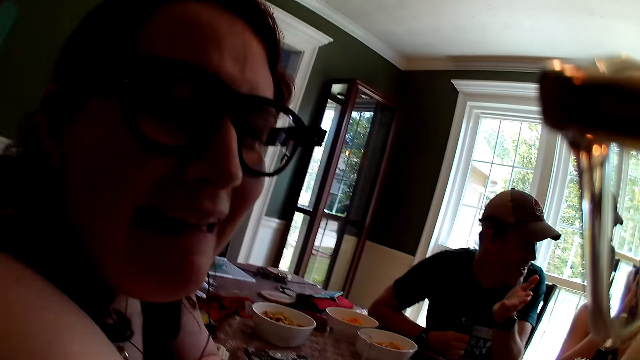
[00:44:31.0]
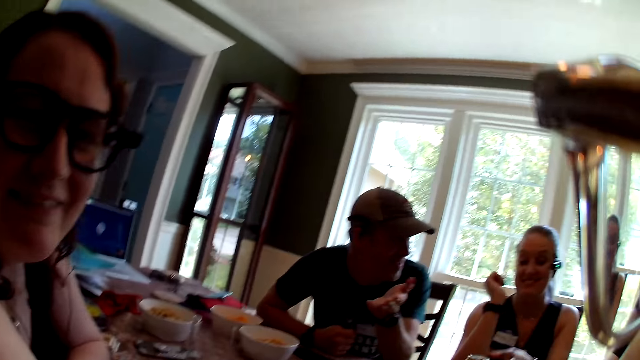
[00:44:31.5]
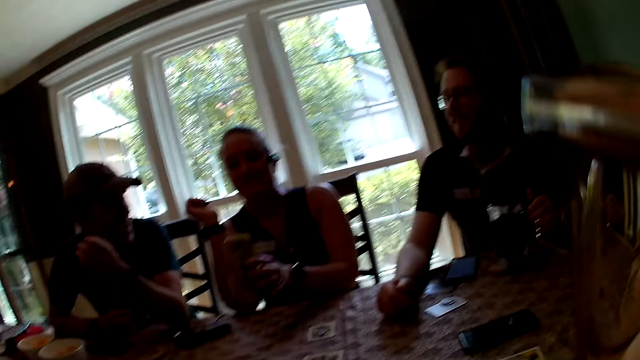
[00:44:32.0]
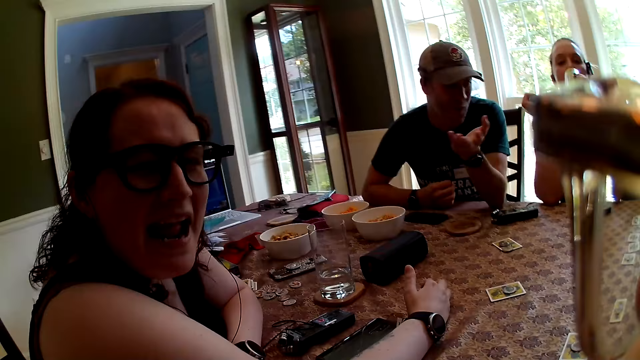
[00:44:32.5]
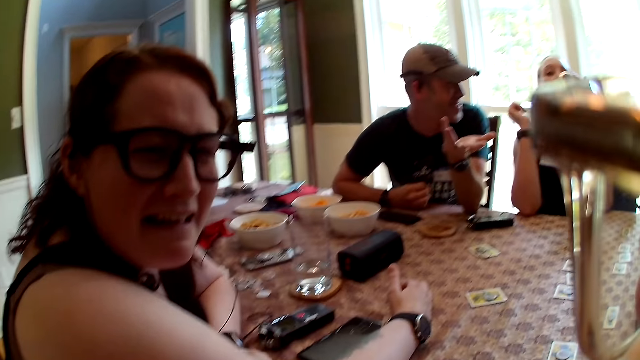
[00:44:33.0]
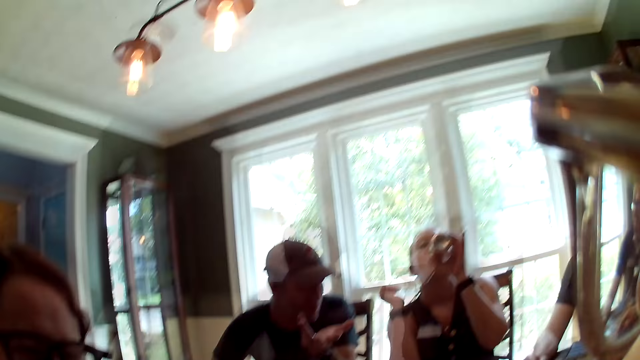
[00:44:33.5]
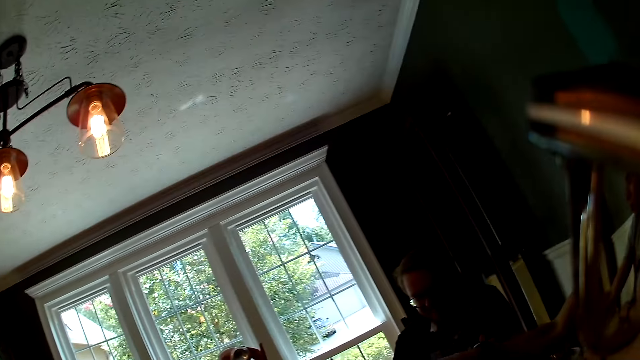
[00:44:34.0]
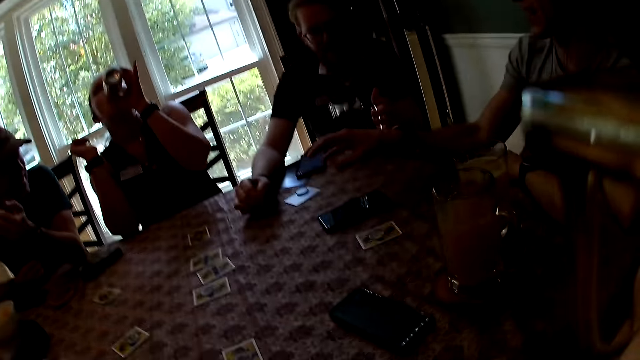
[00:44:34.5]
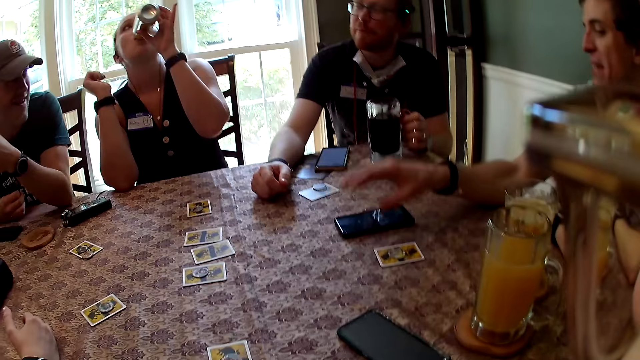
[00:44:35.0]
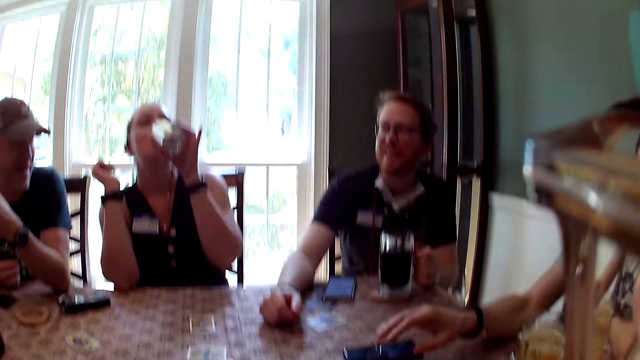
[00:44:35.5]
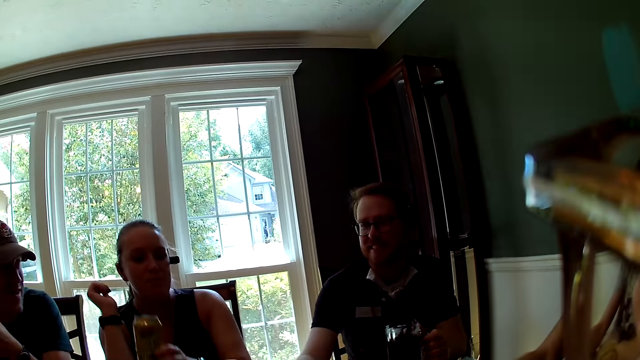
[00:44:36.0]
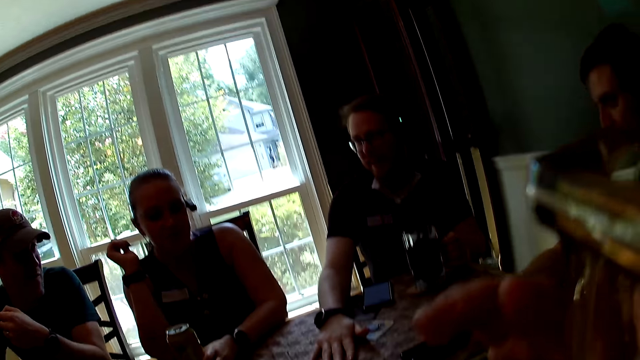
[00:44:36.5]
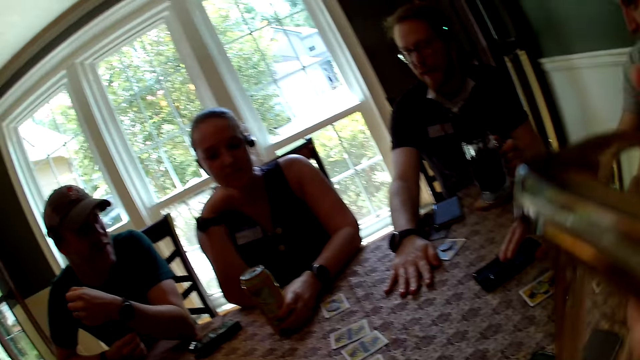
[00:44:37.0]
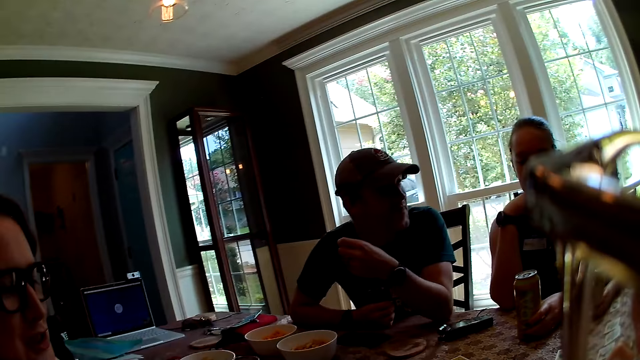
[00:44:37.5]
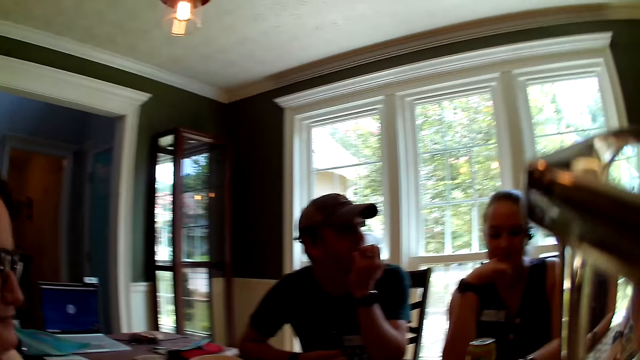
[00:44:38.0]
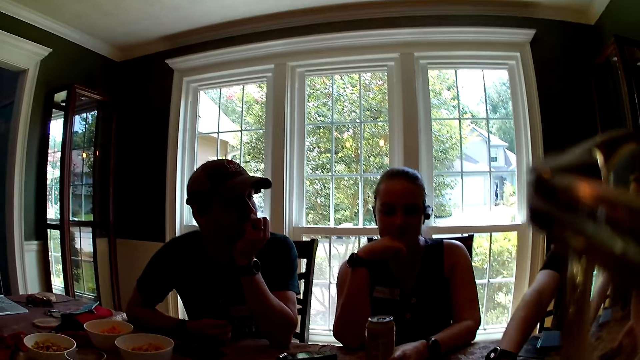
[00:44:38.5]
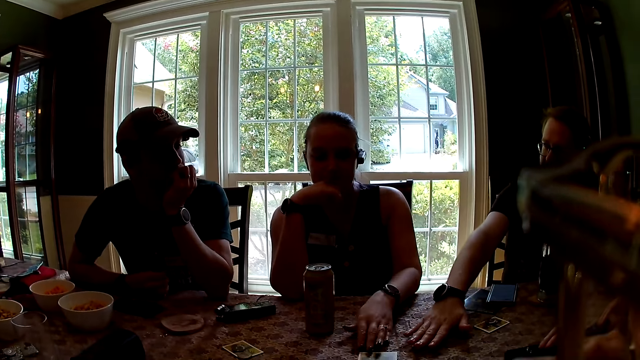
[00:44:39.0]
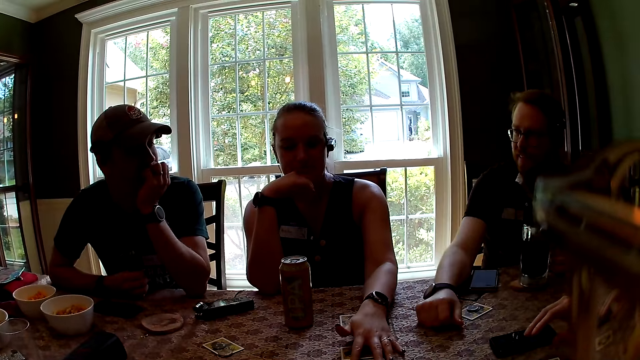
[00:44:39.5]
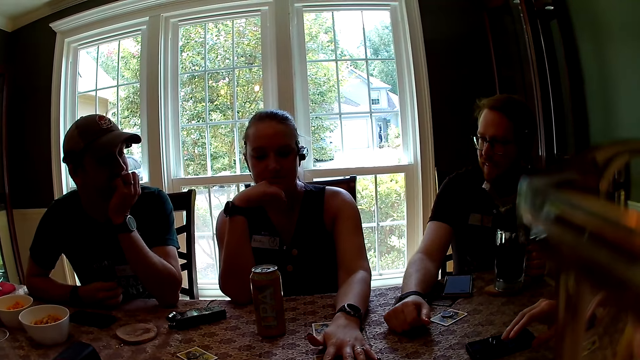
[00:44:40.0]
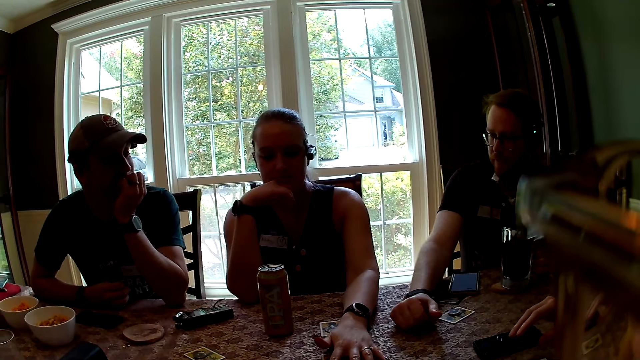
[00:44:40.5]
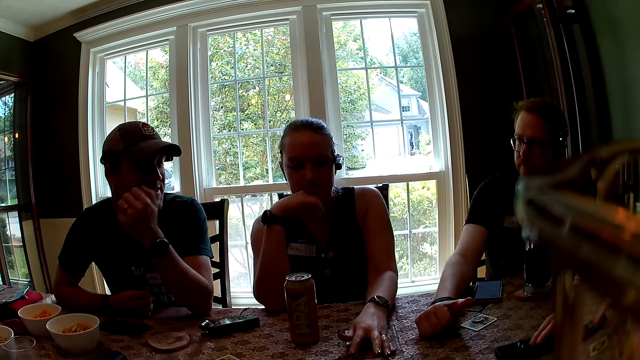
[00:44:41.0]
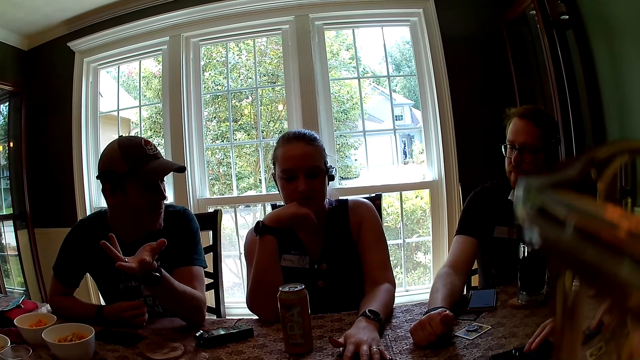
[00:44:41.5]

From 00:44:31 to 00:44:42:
The woman picks up the canned drink from the table with her left hand and drinks from the canned drink in her left hand. A man converses with the group of people. The woman places the canned drink on the table with her left hand. Another man places his right hand on the table. The woman adjusts cards on the table with her left hand.

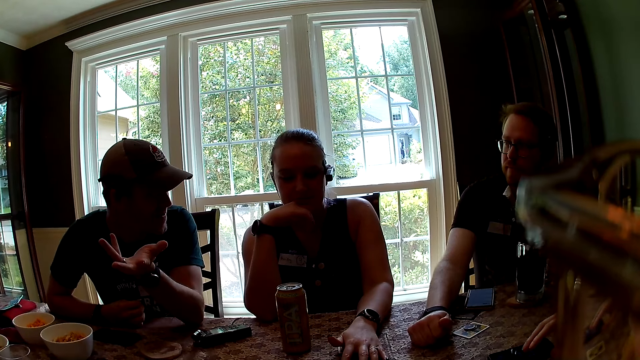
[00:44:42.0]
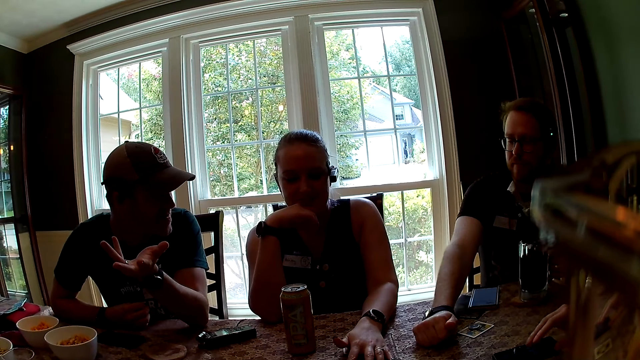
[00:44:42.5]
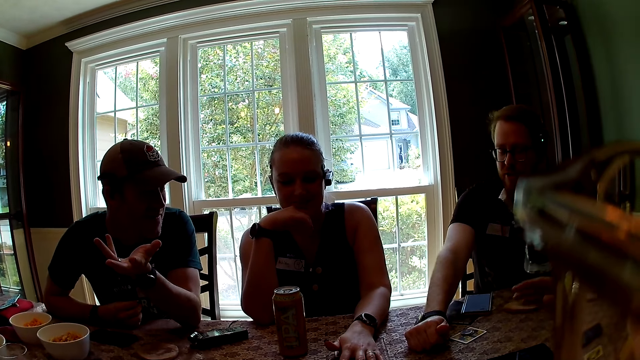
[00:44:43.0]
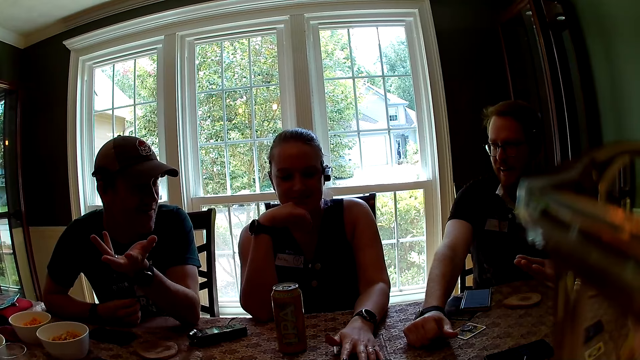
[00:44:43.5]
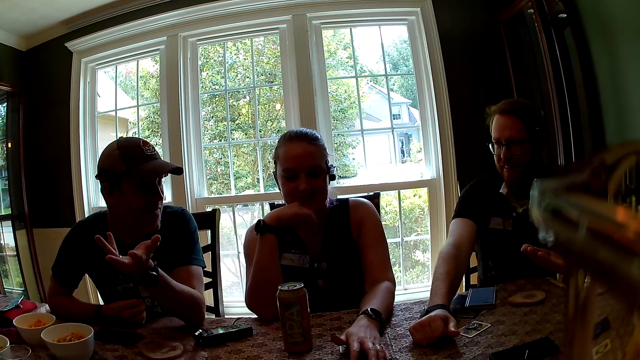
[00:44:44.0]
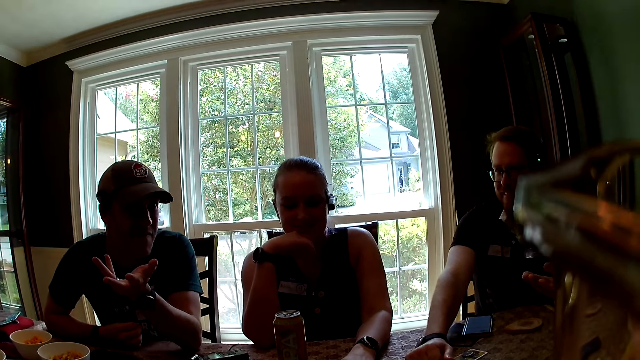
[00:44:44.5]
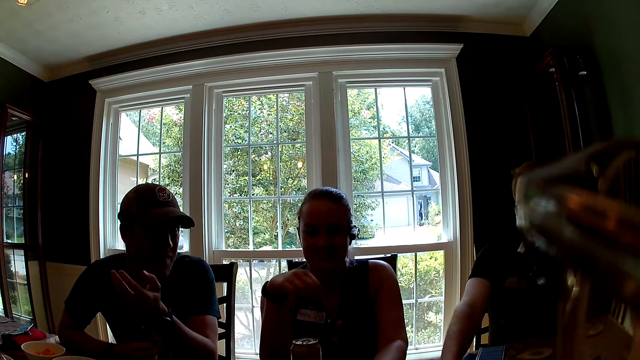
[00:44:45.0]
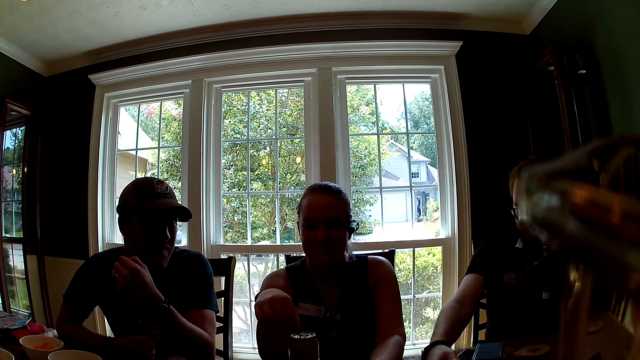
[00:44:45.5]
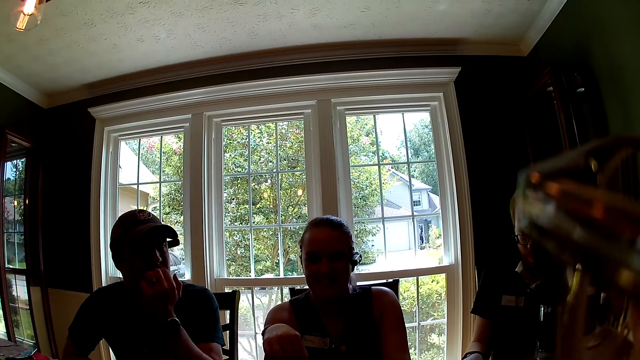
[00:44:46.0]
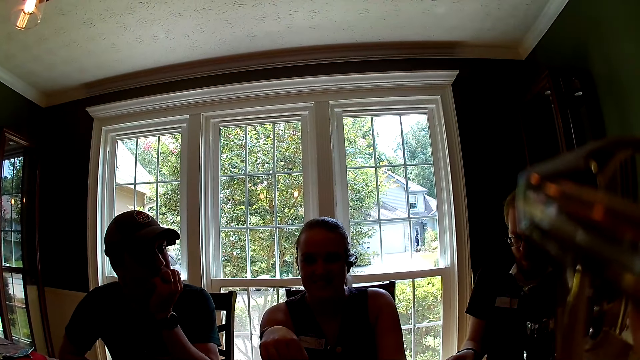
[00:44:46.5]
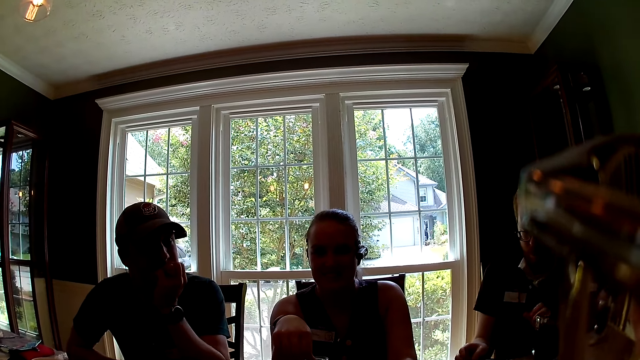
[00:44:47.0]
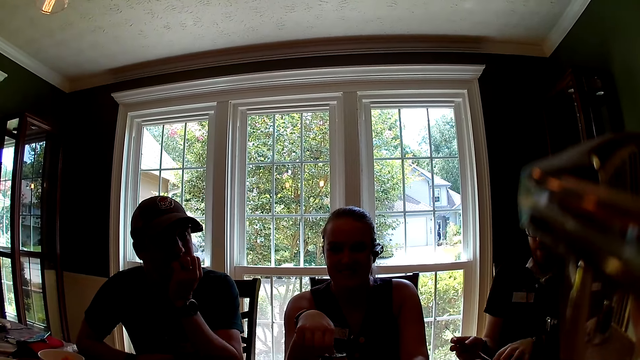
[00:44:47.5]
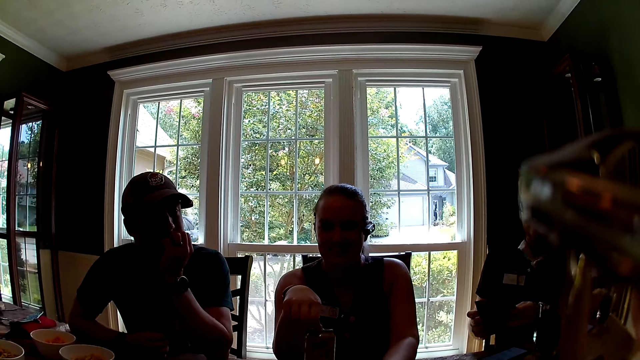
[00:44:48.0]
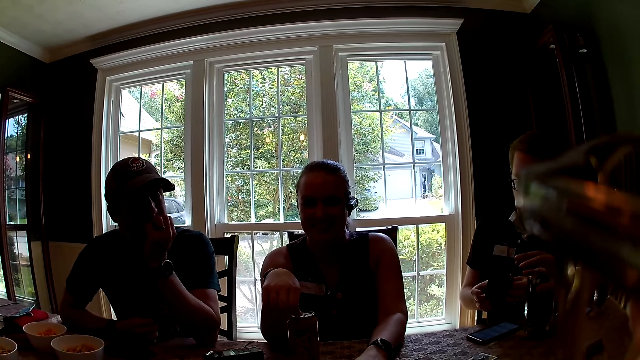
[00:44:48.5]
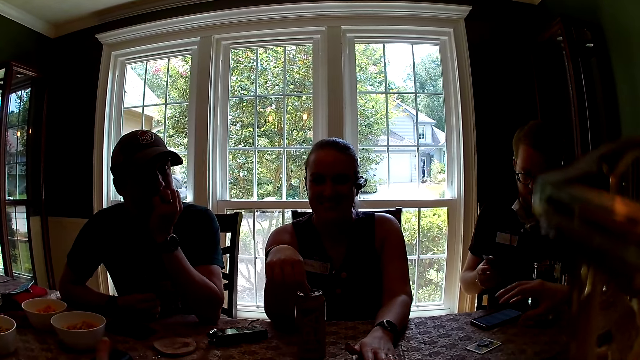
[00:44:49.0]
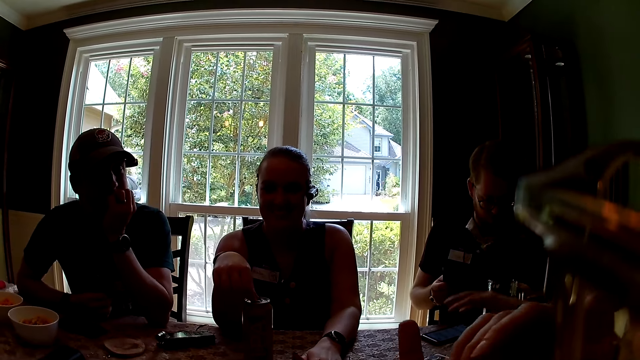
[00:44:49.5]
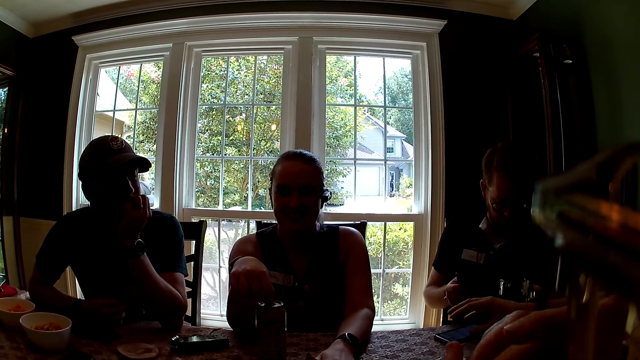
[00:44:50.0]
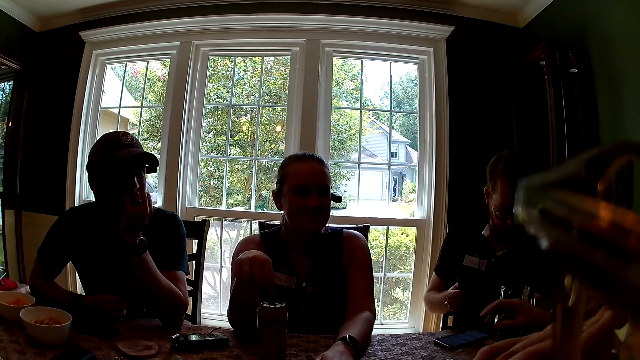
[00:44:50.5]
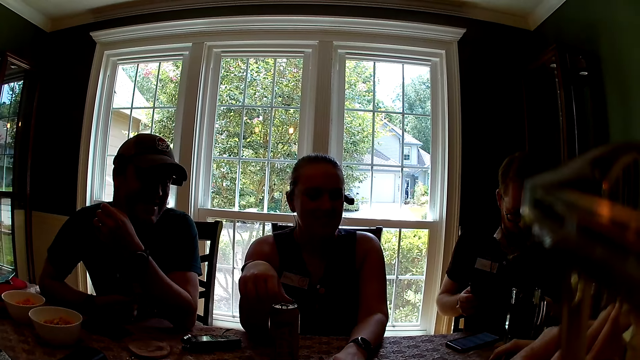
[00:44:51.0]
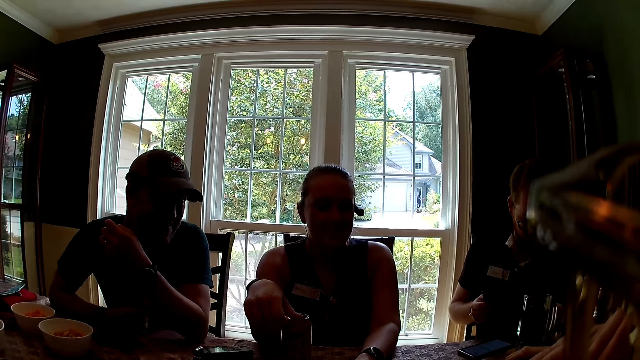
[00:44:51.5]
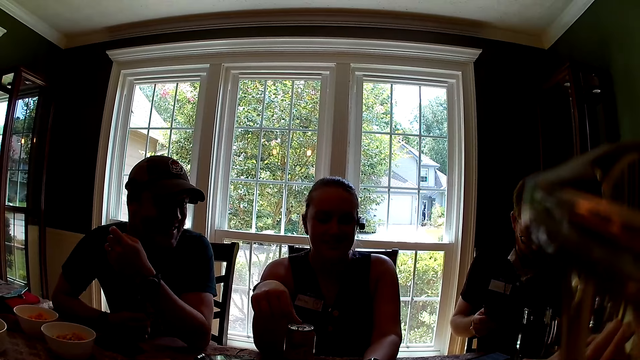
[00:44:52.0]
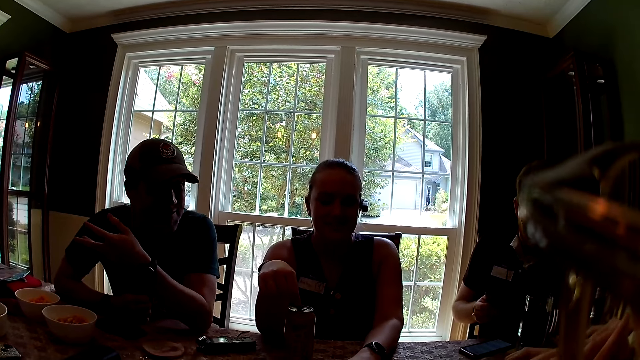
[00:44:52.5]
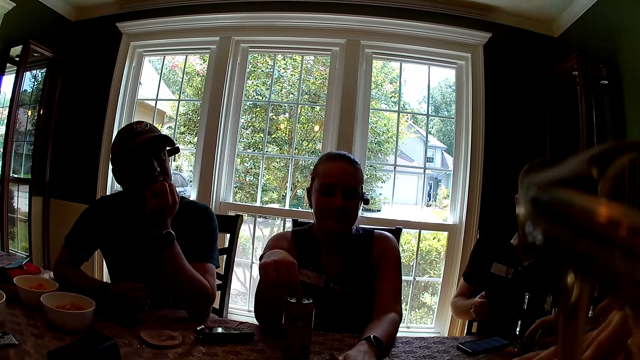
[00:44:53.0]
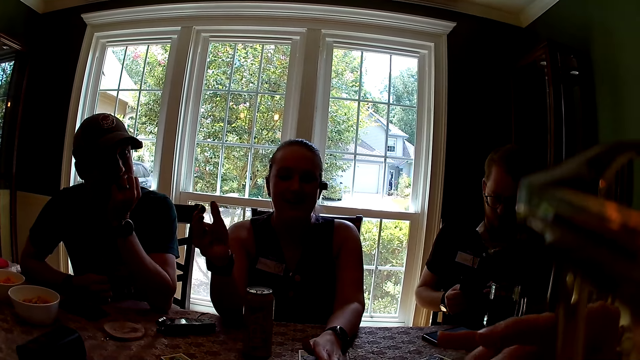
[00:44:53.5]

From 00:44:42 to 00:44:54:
The man carries the cup of juice with his left hand. The woman plays with the canned drink with her right hand. The man places the cup of juice on the table with his left hand and picks up a game manual from the table with his hands.
